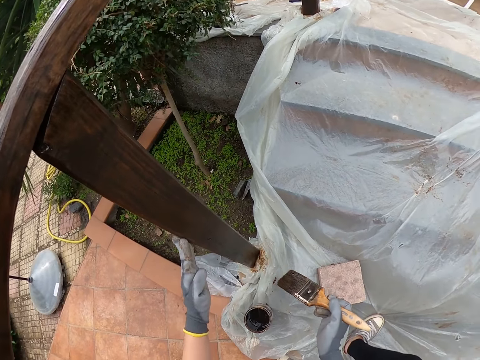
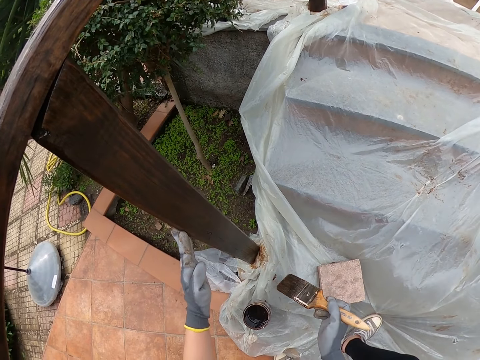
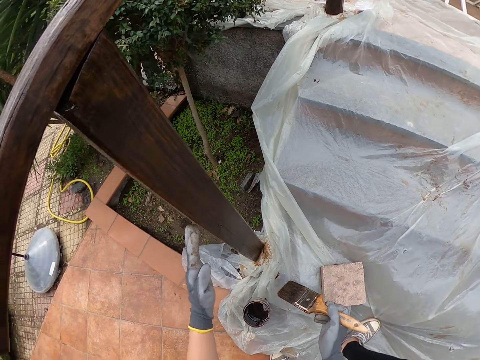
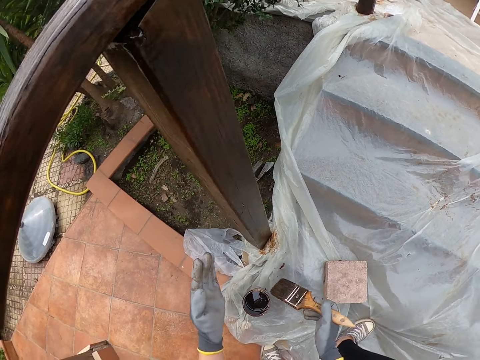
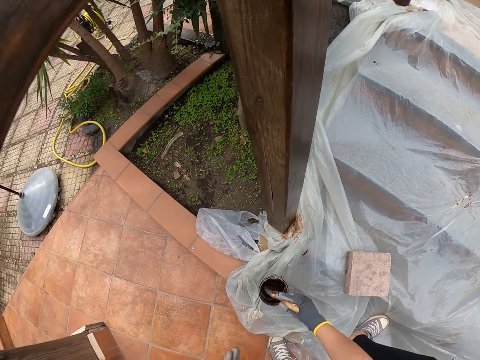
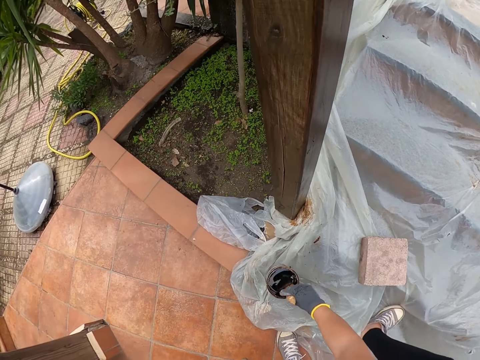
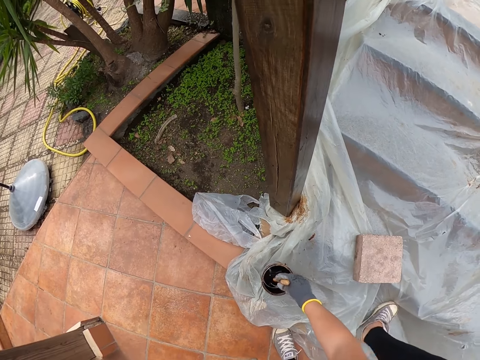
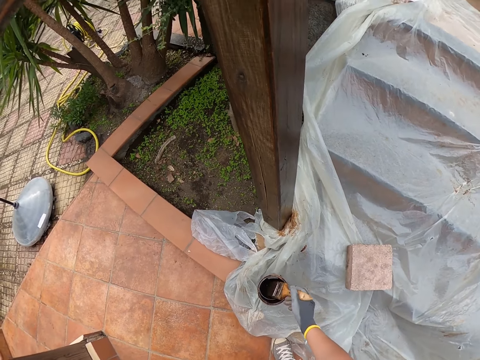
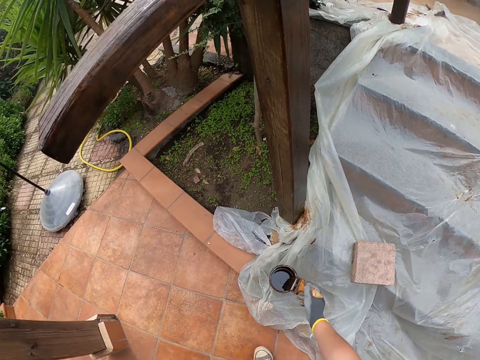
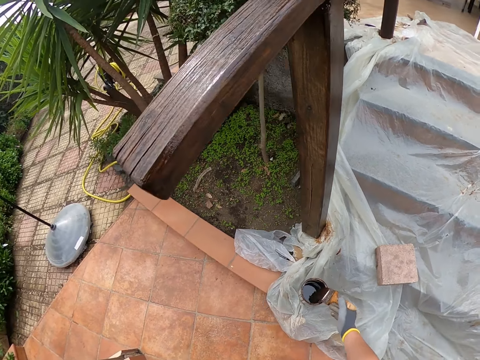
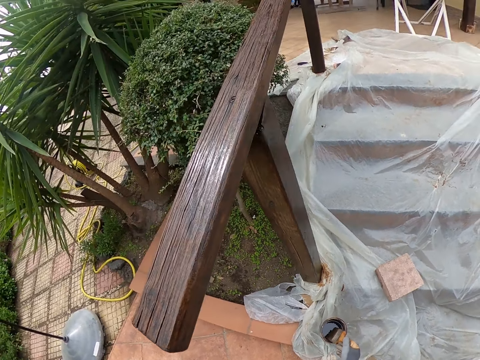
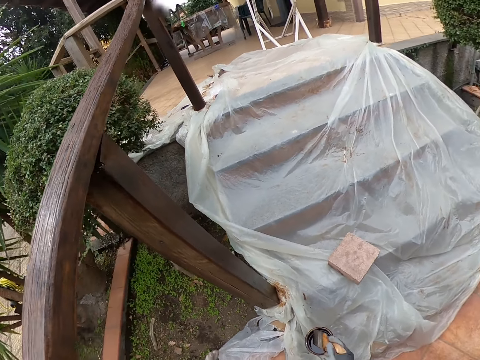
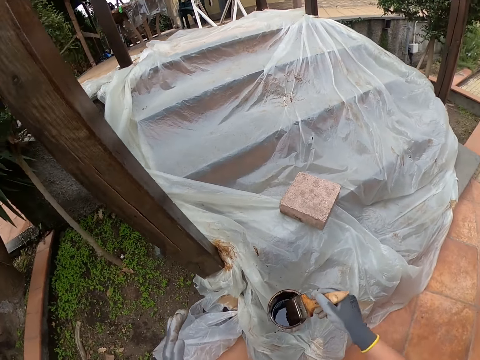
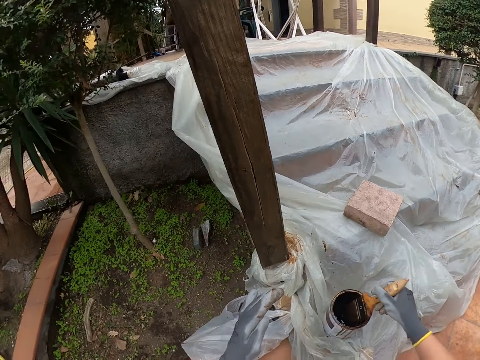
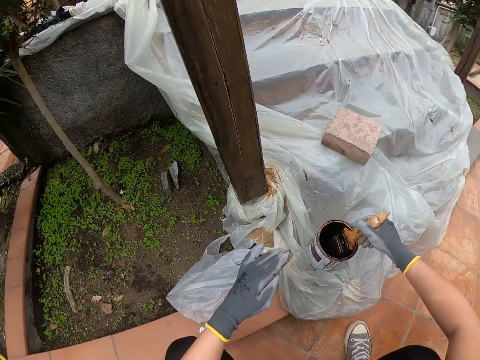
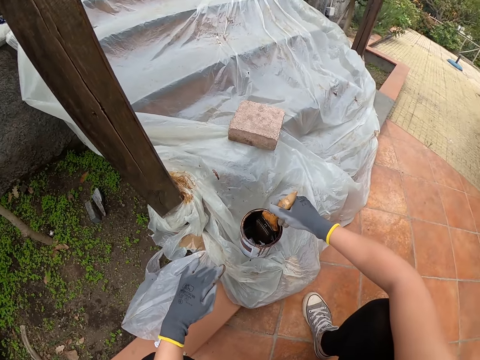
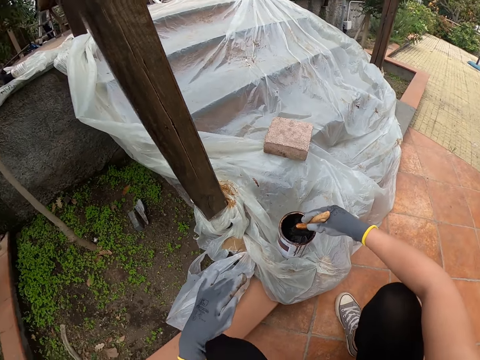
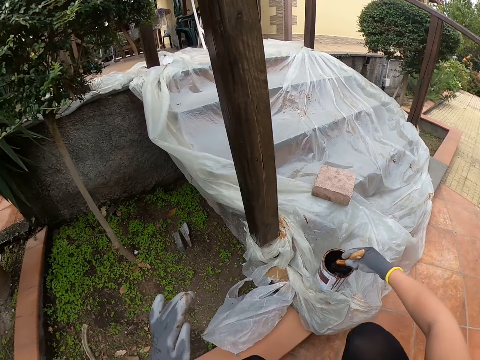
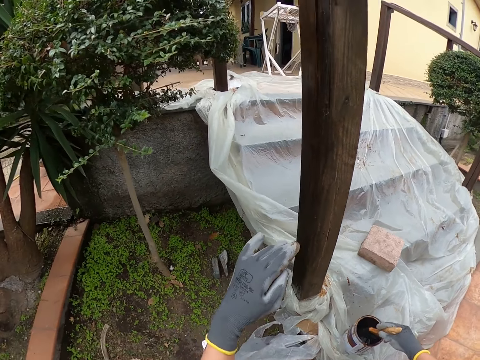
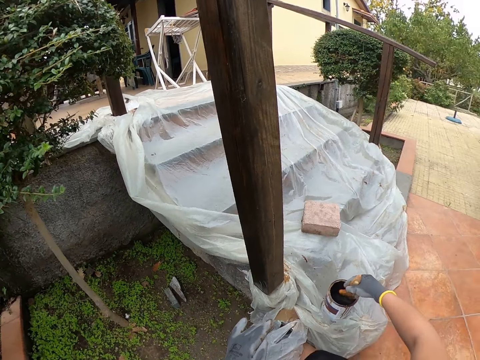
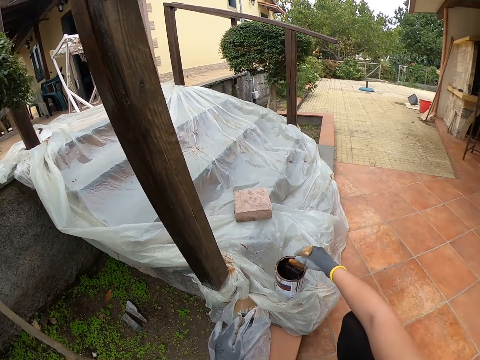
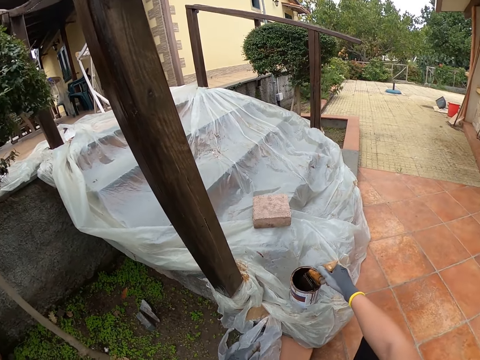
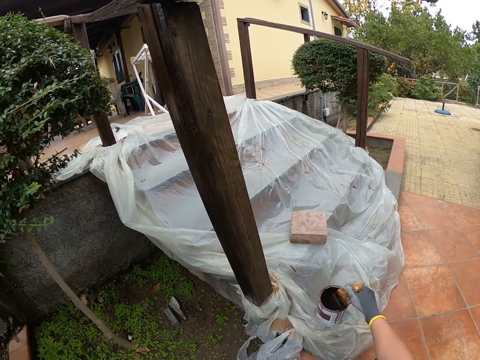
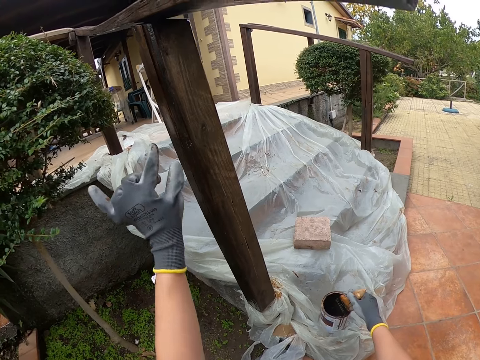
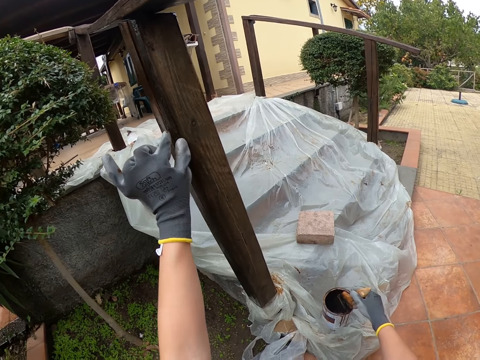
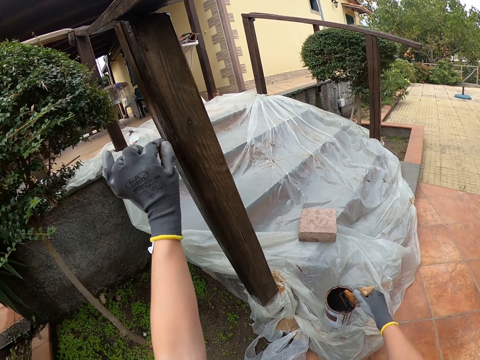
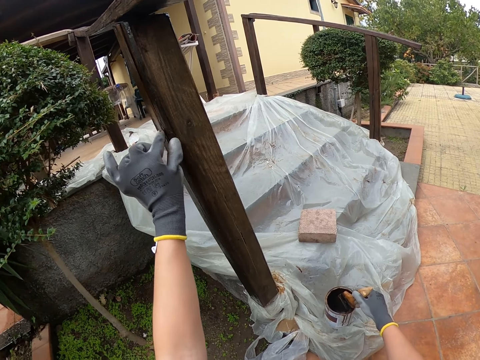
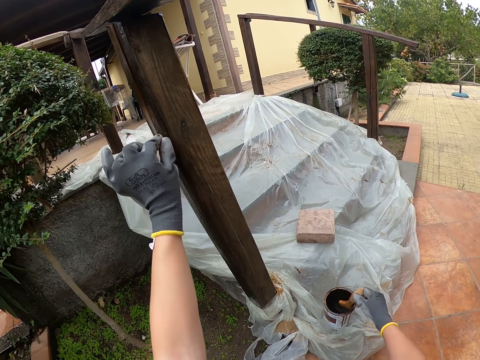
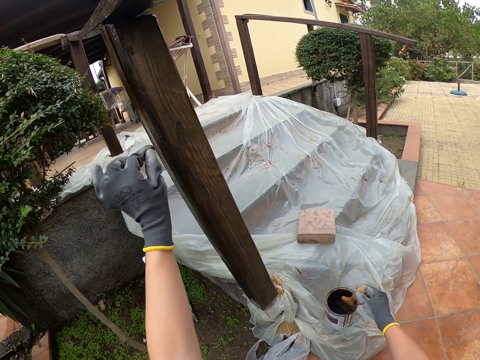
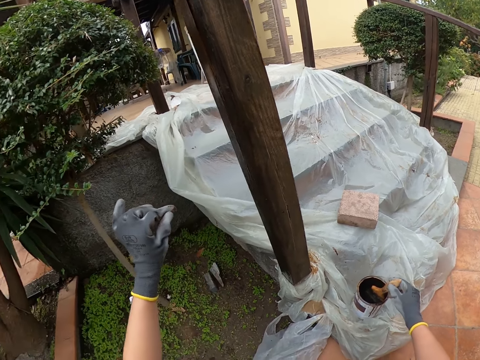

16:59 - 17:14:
The camera wearer stares at the stair rail. They dip the paint brush in the paint can. They look around. They move around. They touch the stair rail.

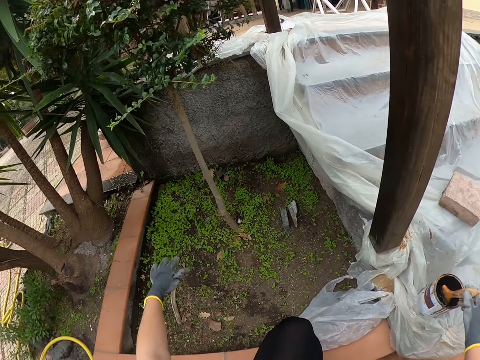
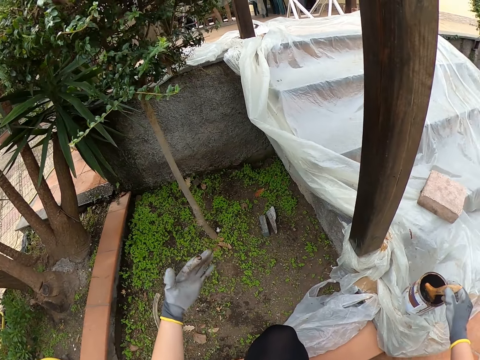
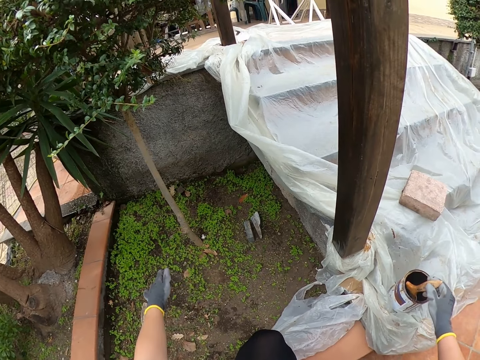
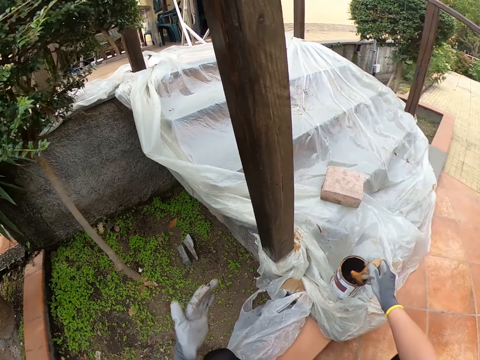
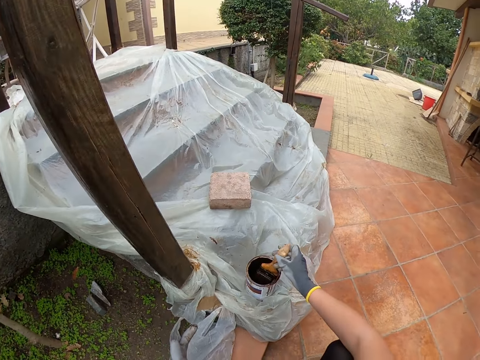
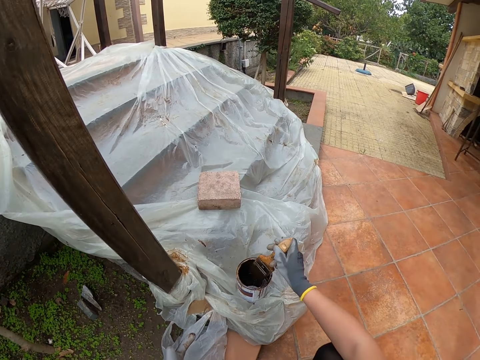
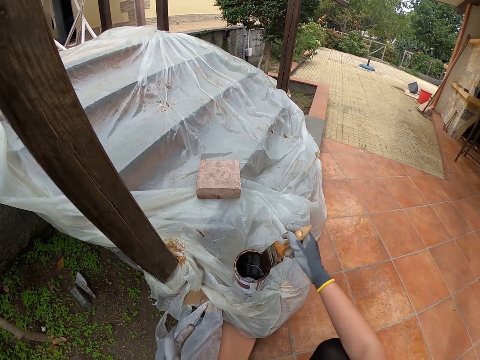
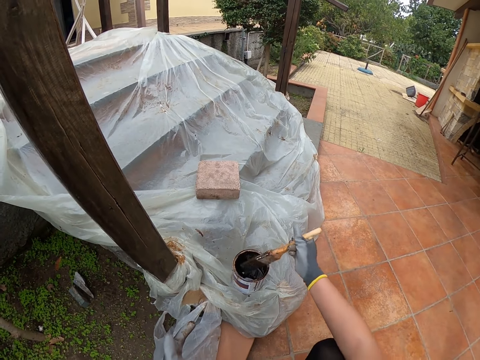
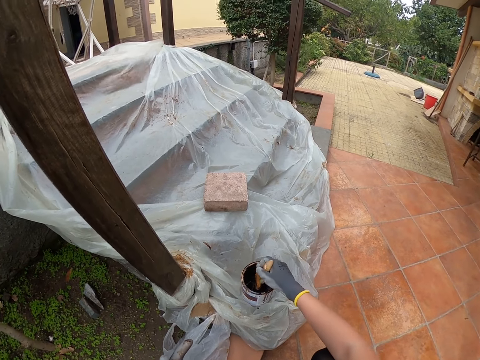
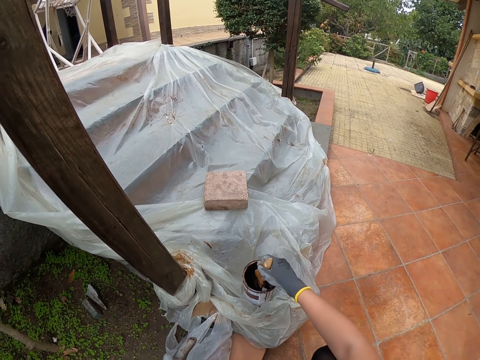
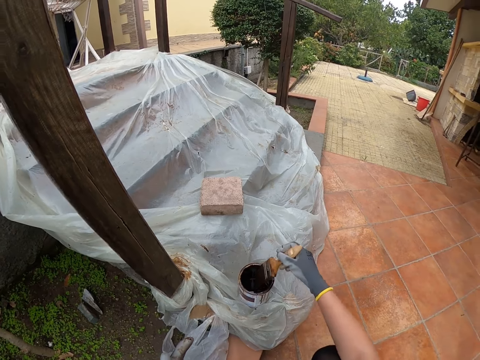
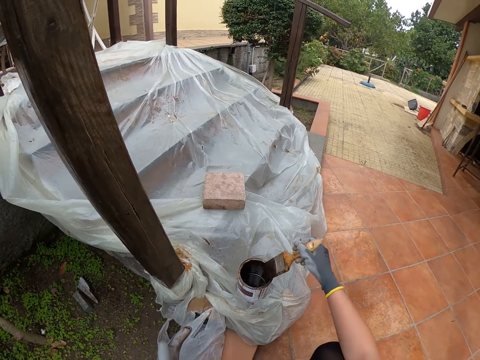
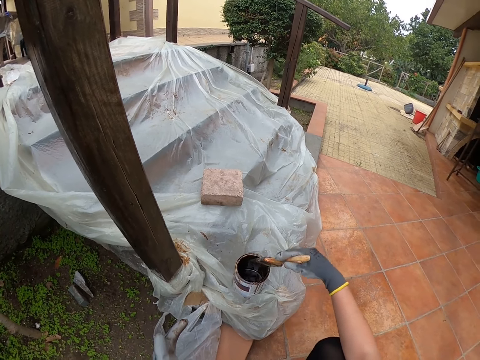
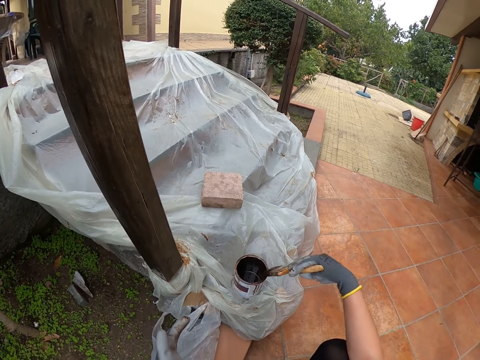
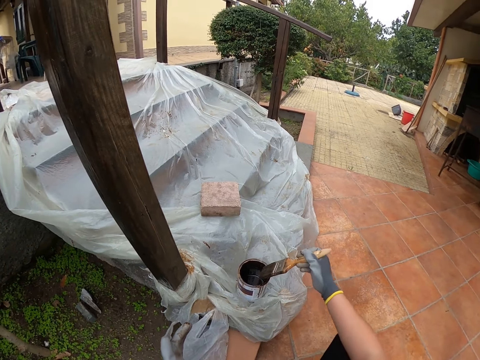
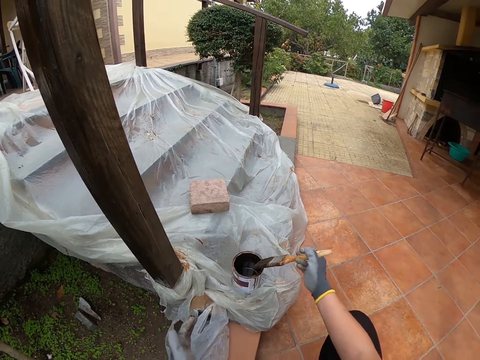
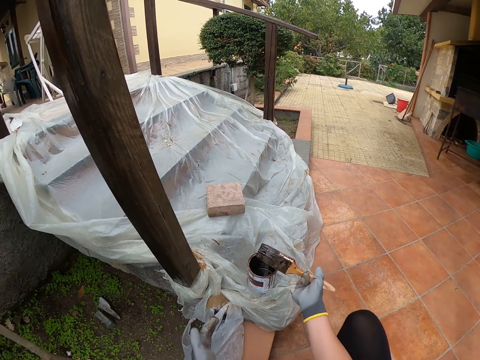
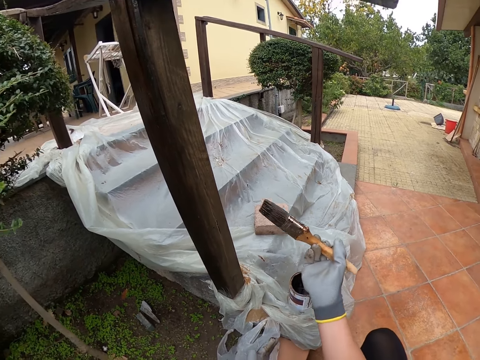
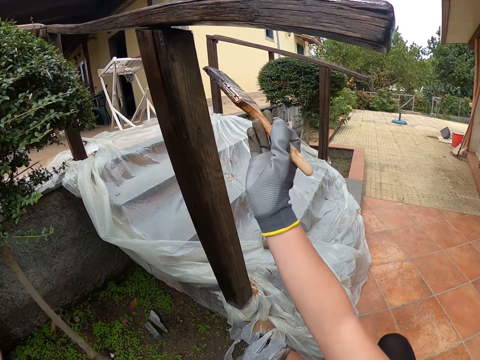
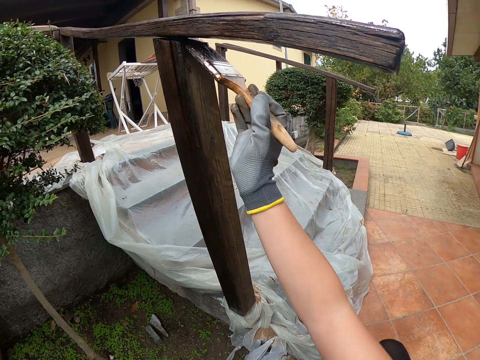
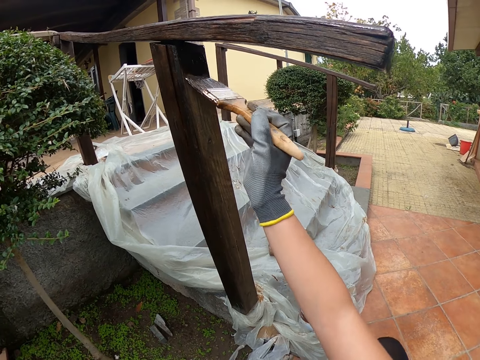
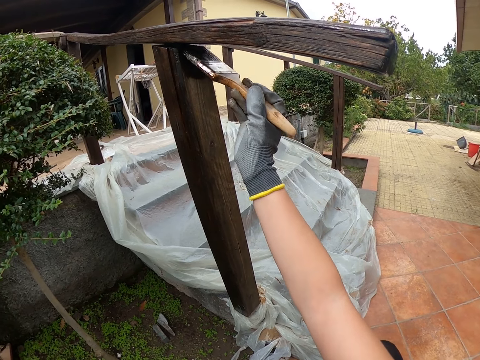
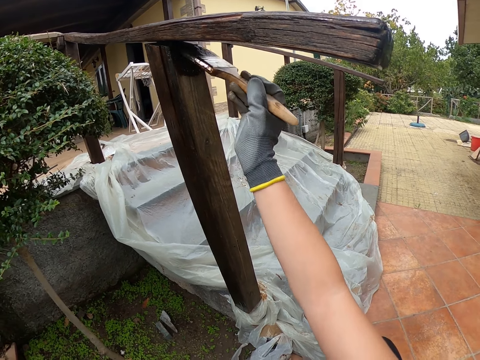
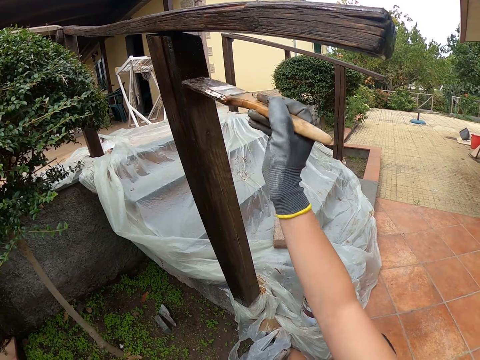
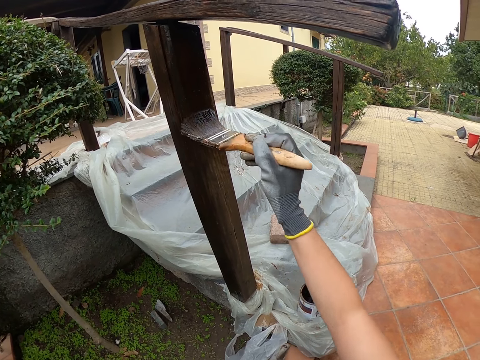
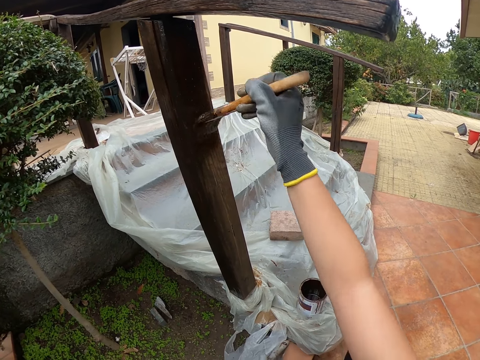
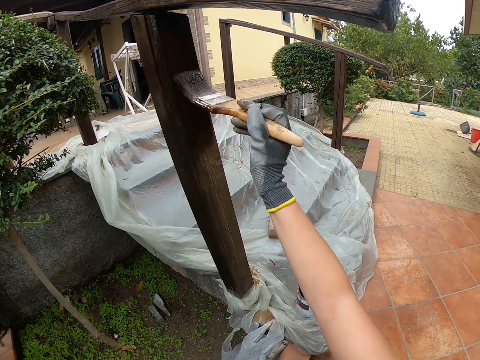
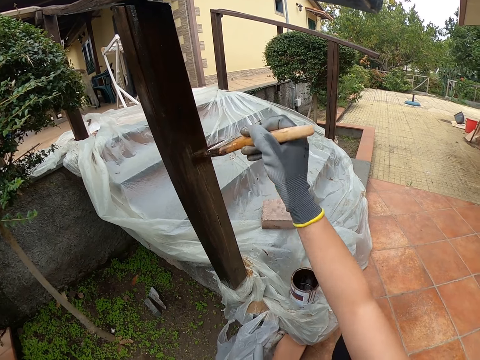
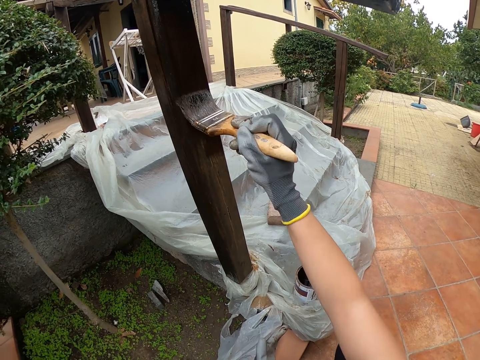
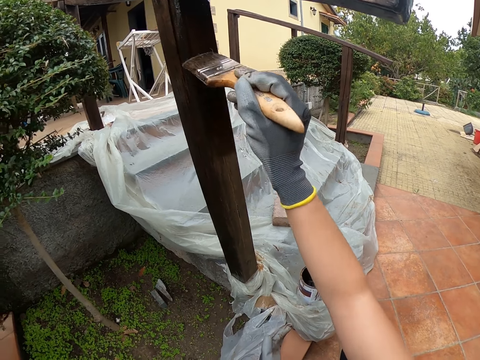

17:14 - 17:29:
The camera wearer looks around. They smear the paintbrush to the paint tin. They paint the stair rail.
